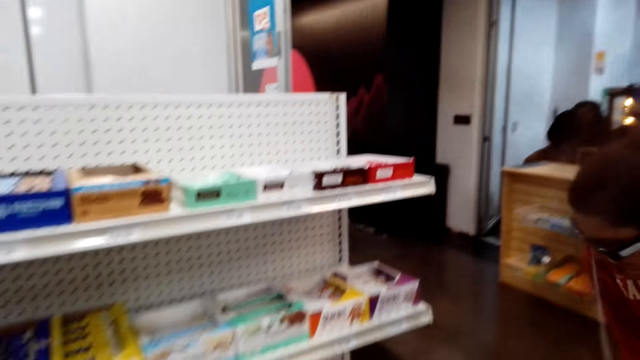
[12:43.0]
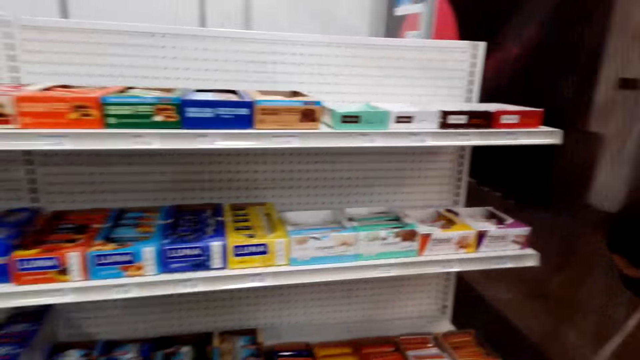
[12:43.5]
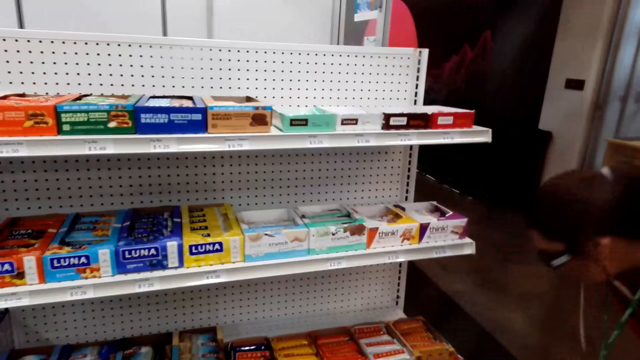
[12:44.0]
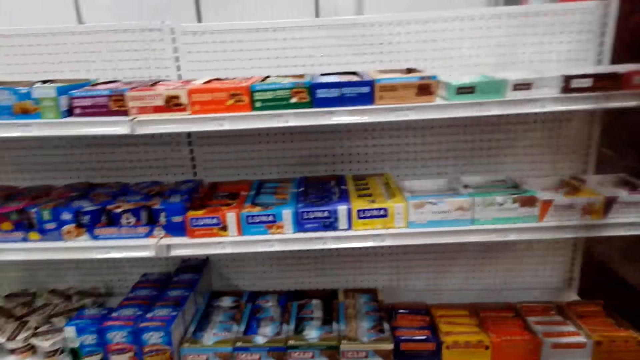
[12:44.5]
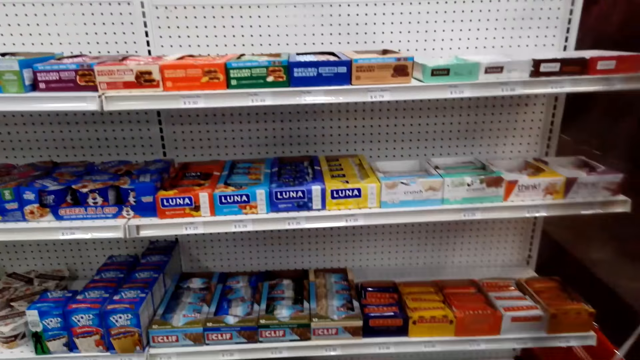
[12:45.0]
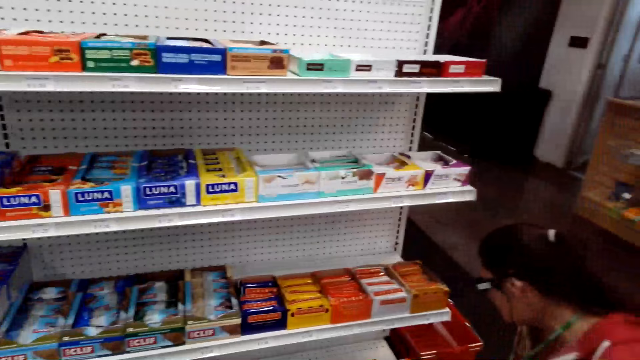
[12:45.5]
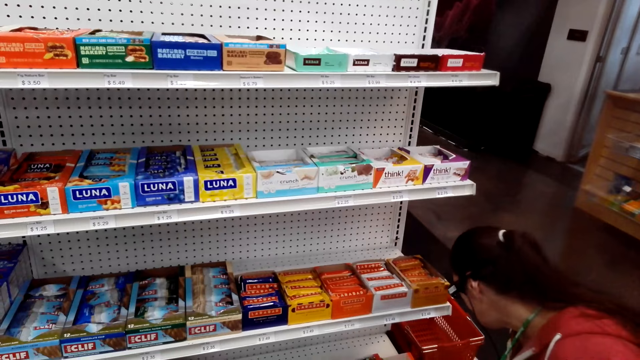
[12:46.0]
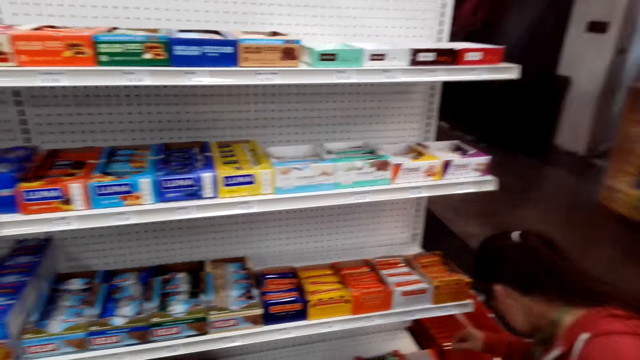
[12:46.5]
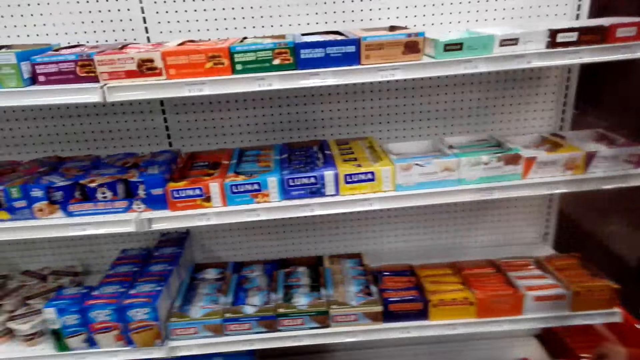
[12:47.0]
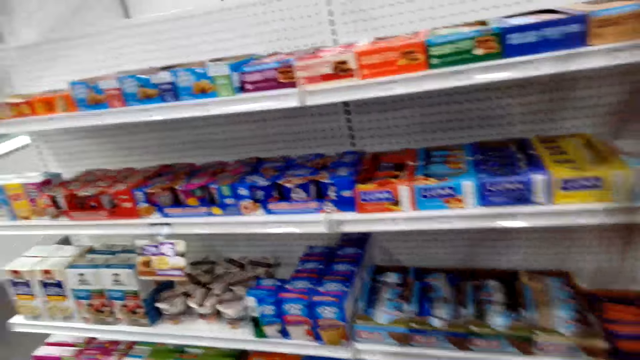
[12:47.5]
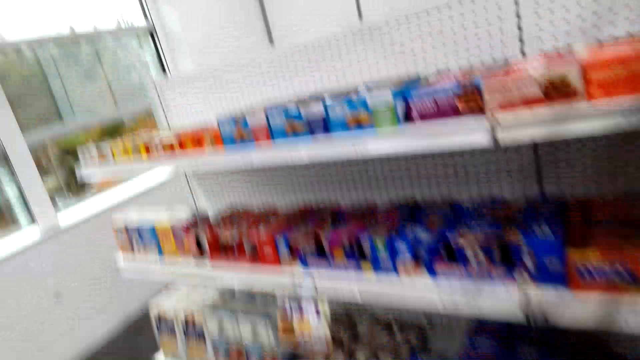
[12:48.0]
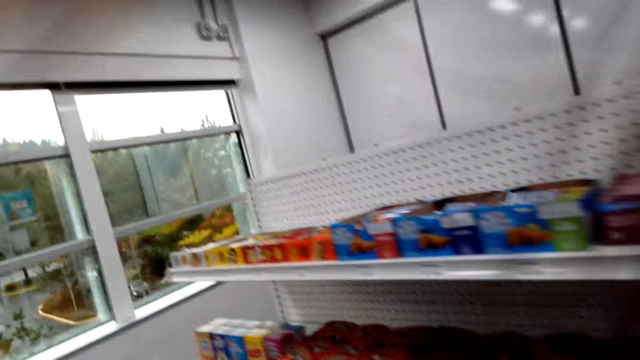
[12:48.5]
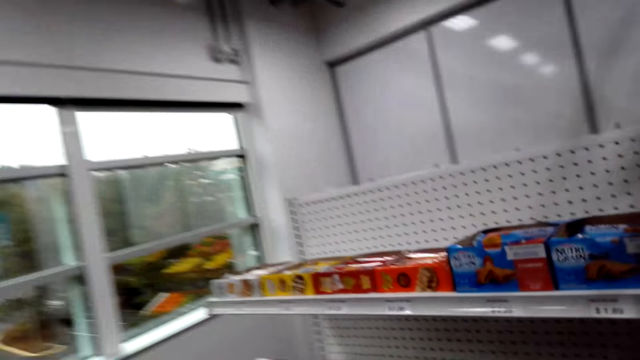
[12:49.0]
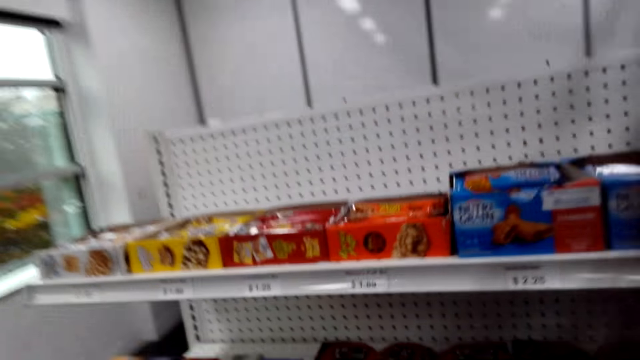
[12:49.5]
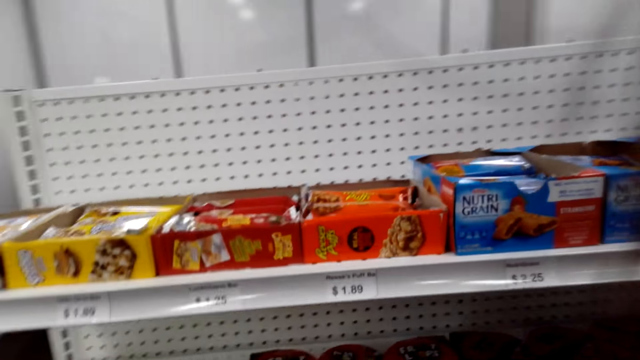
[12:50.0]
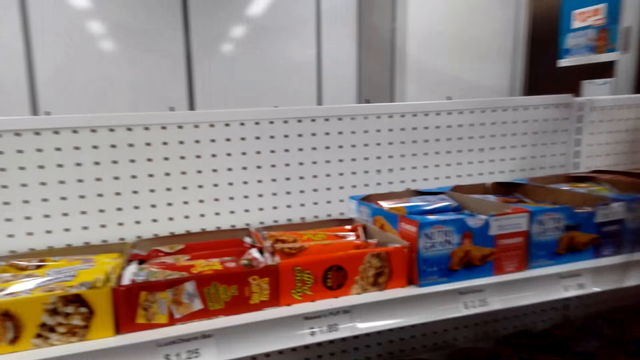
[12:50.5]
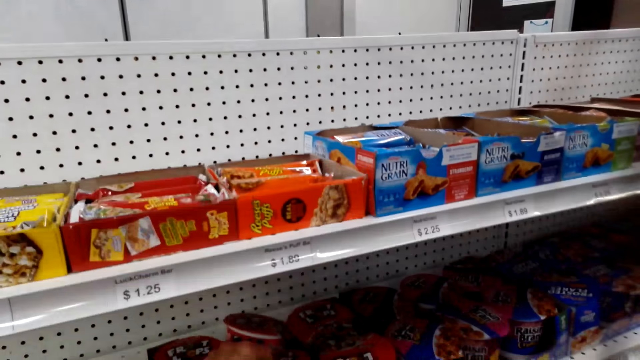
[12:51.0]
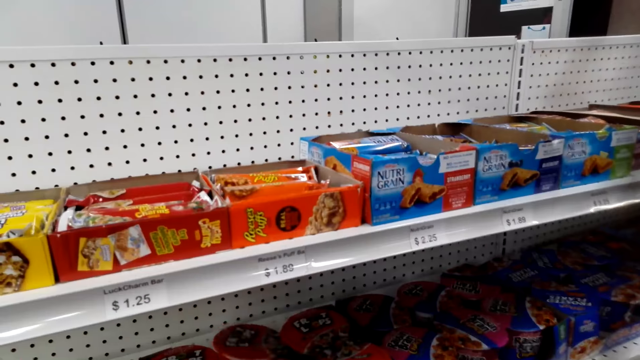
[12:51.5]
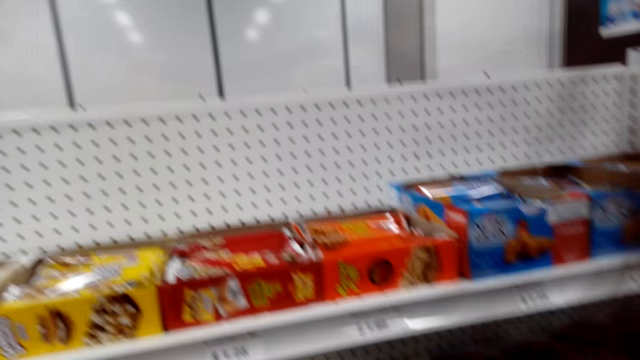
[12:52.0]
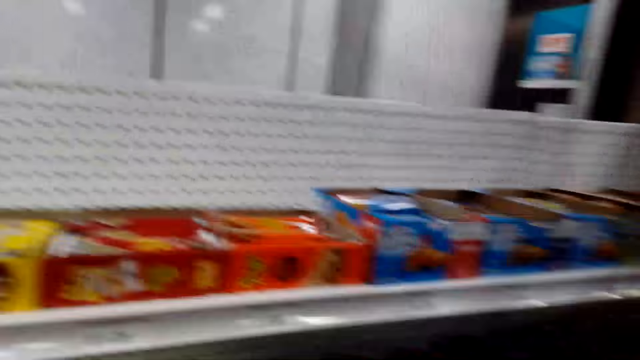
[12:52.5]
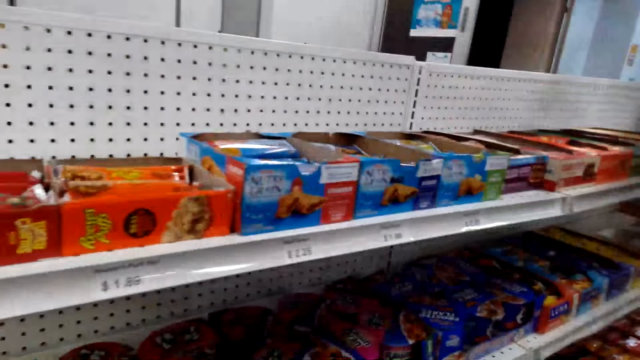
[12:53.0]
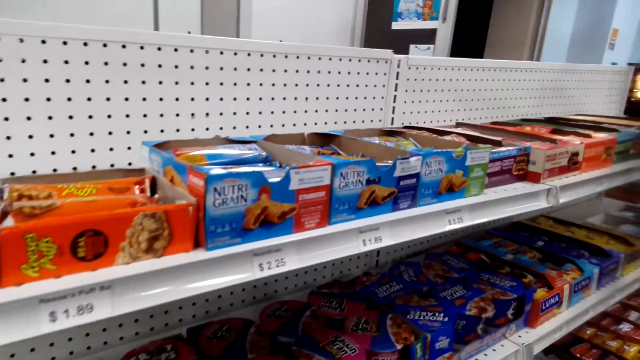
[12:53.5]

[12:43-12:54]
The camera wearer inspects the racks. They talk to a woman, walk towards the window and inspect the racks. The woman talks to the camera wearer.

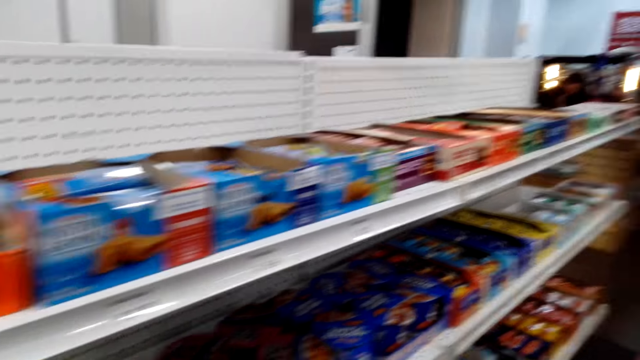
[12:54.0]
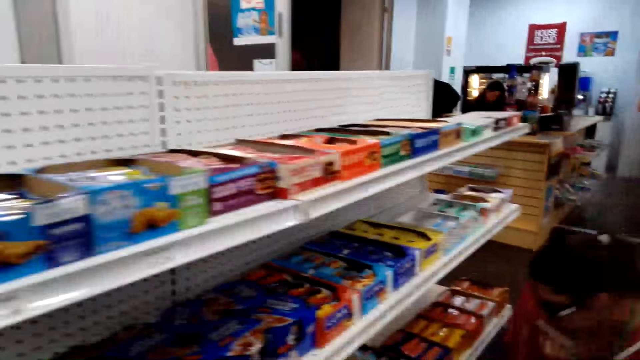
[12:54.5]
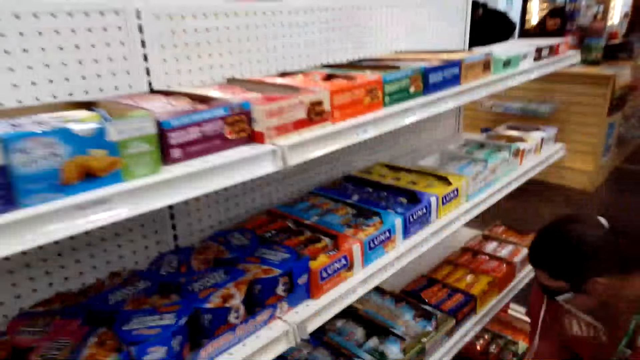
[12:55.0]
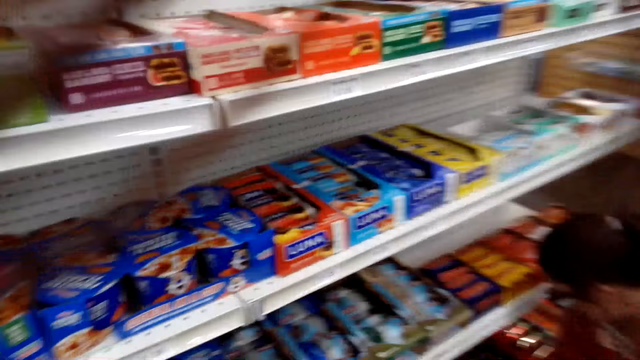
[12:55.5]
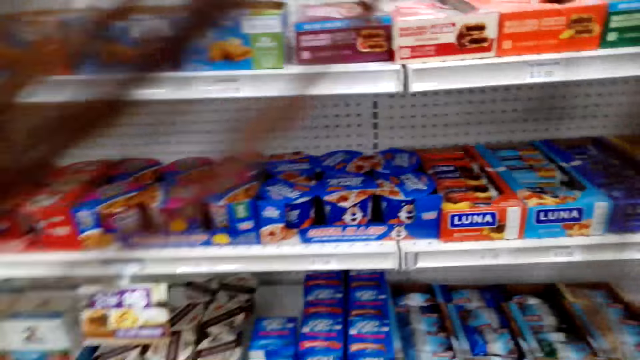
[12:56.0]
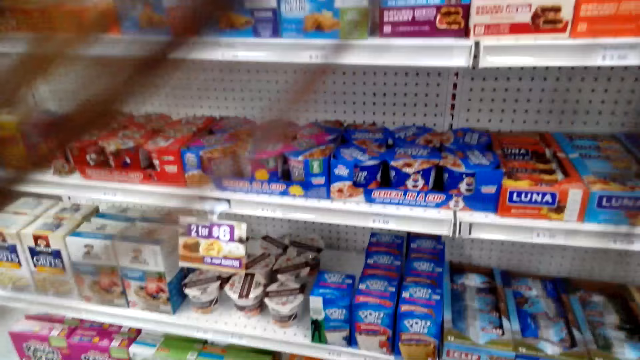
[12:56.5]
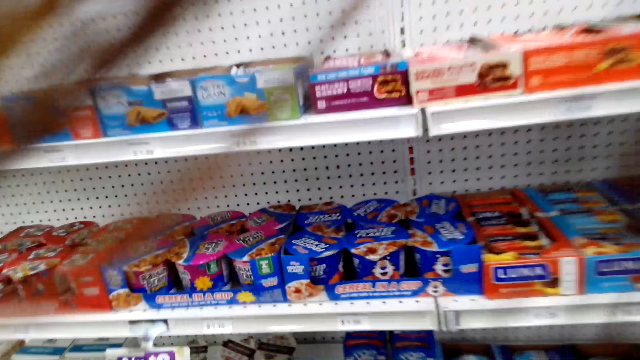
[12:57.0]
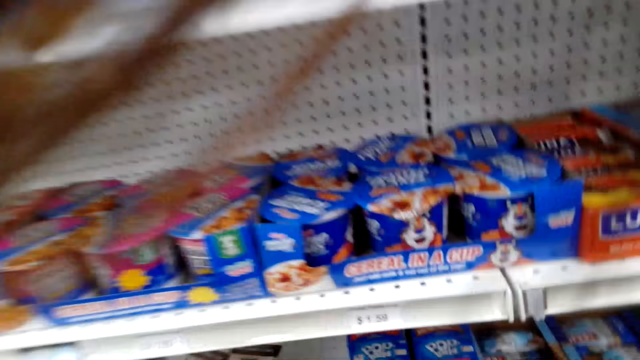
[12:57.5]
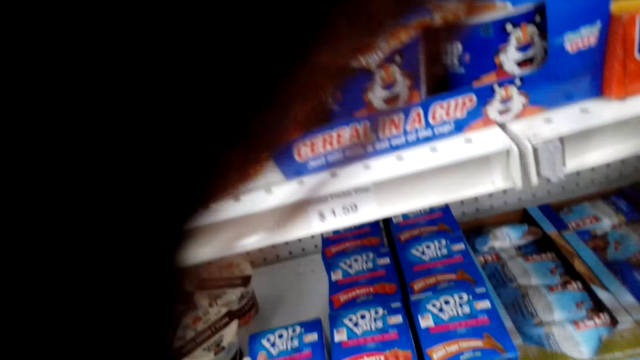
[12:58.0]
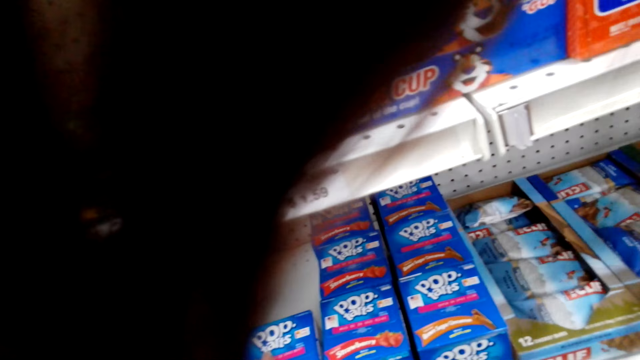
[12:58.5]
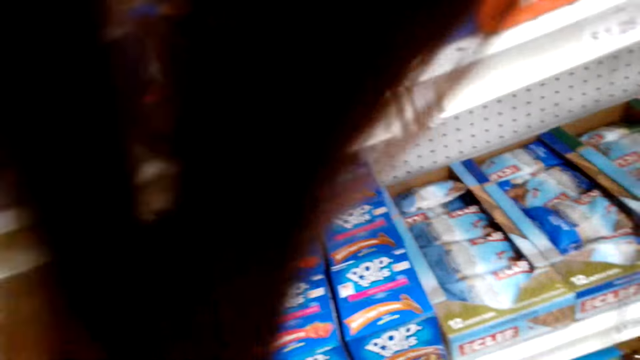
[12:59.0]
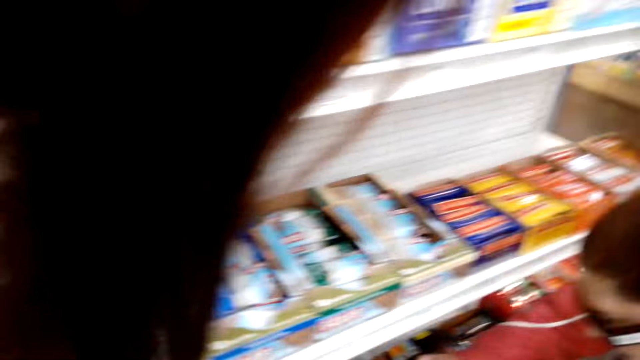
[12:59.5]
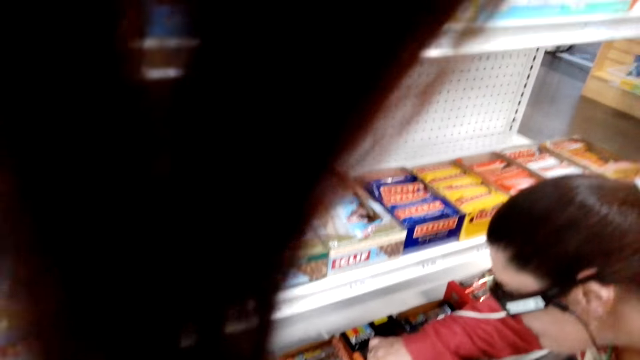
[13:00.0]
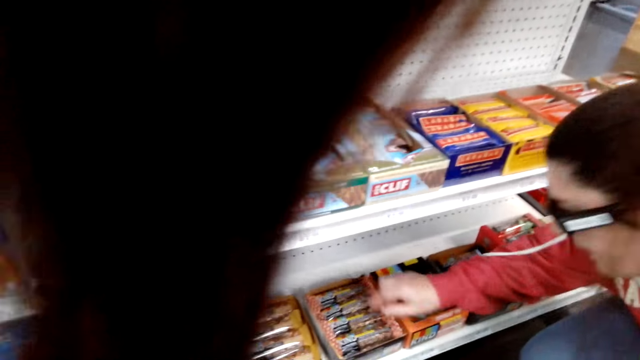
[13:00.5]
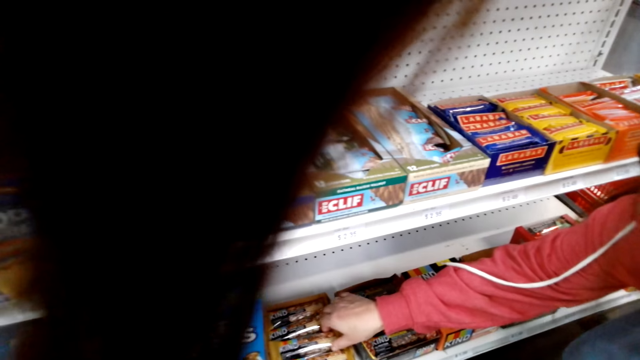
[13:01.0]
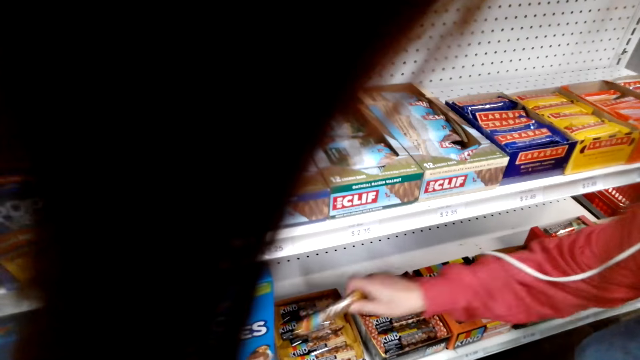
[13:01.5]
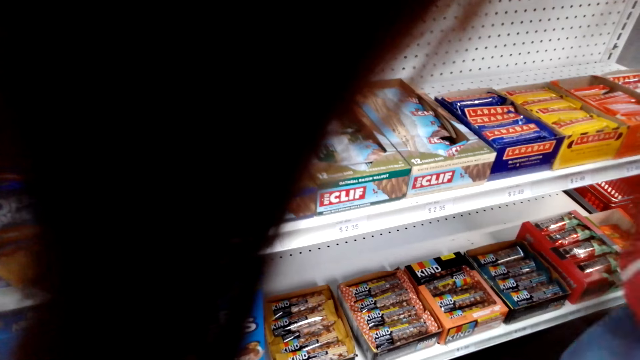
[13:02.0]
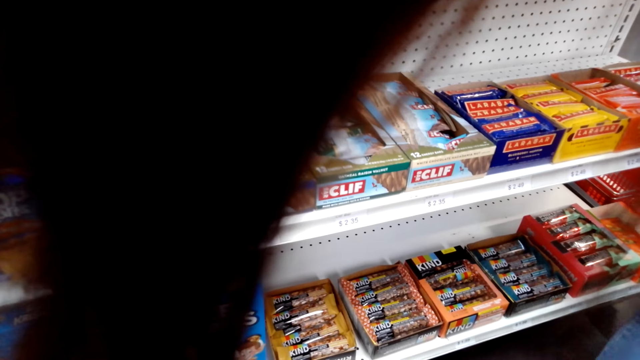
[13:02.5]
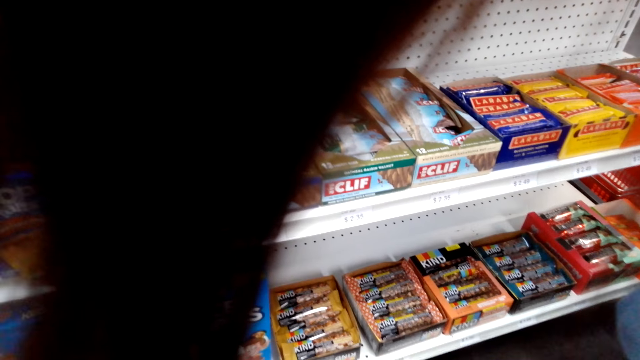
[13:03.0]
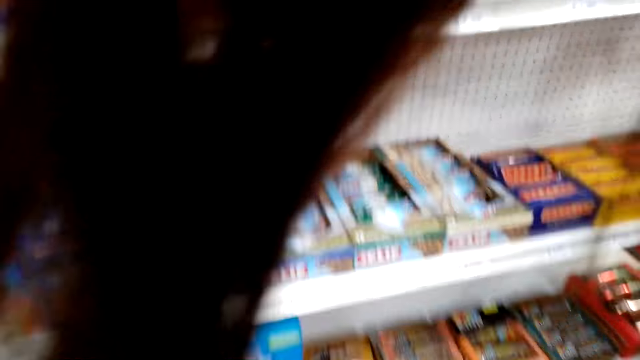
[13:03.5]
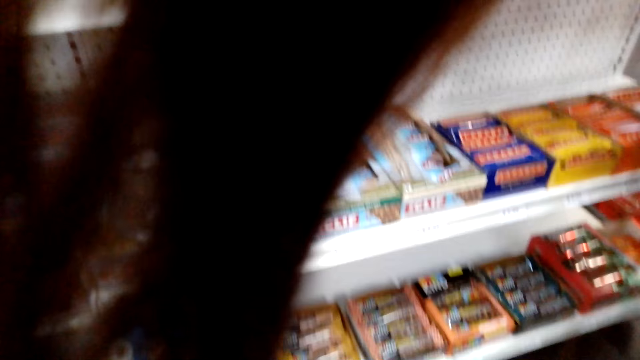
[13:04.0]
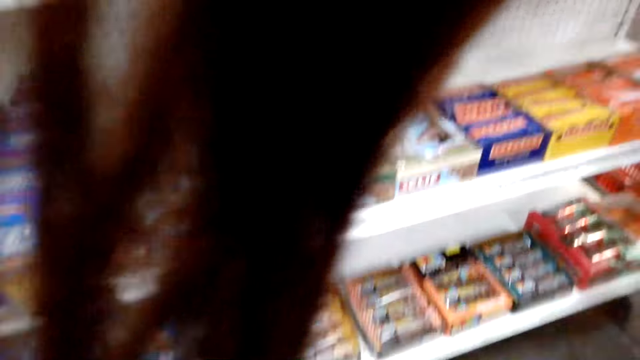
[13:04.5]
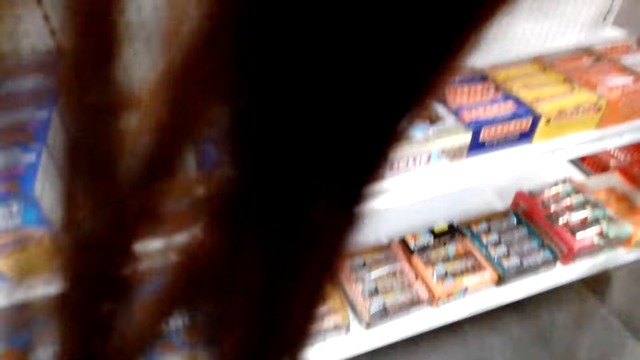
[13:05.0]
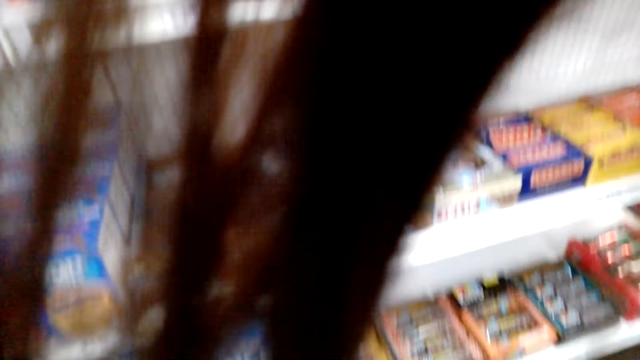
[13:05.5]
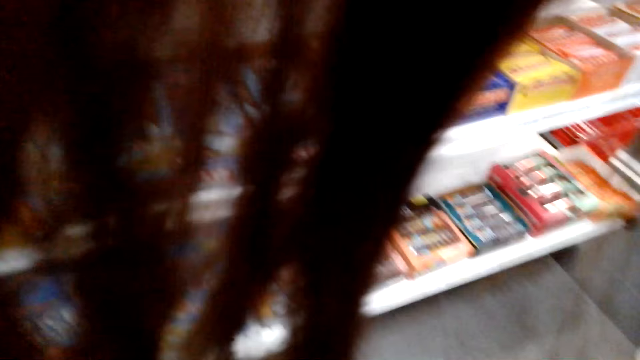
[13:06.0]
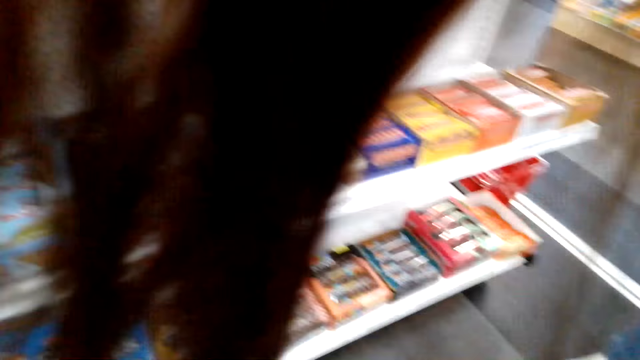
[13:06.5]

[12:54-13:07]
The camera wearer inspects the racks. They talk to a woman. The woman picks up a candy bar from the rack and talks to the camera wearer. The camera wearer talks to the woman.
